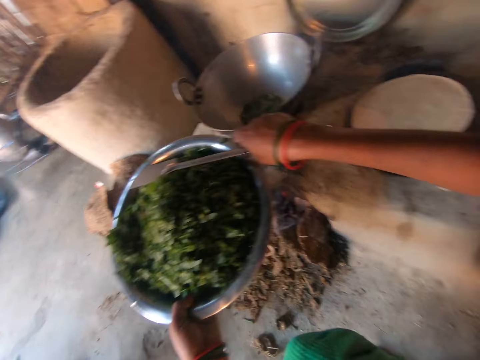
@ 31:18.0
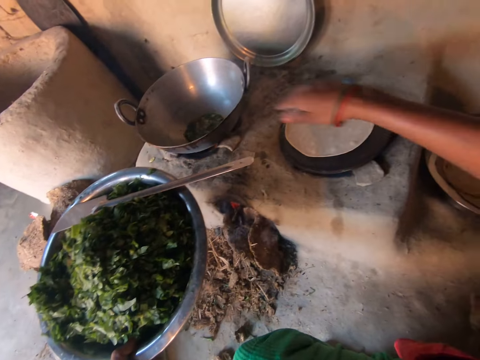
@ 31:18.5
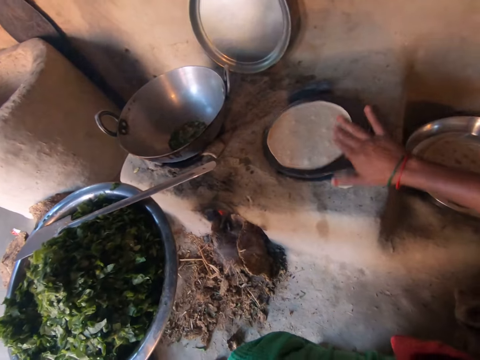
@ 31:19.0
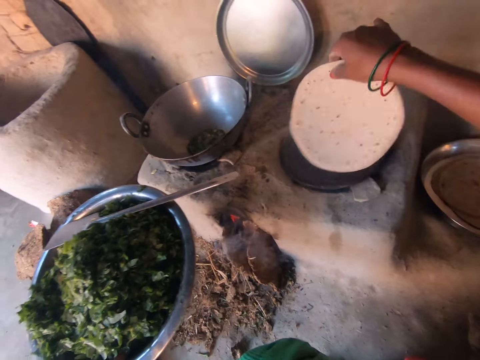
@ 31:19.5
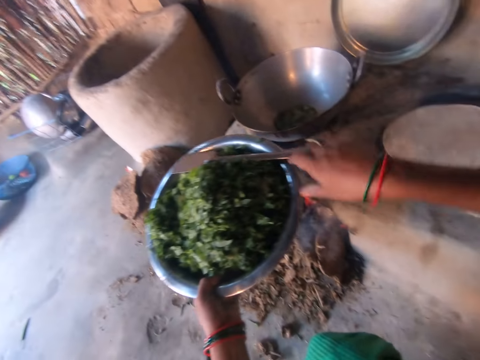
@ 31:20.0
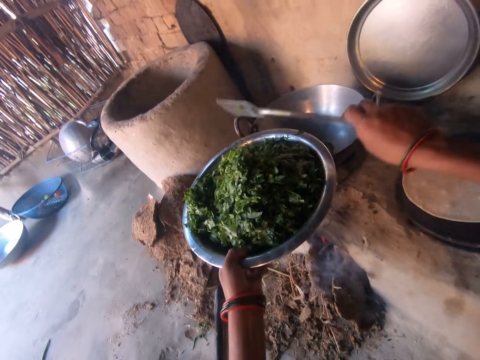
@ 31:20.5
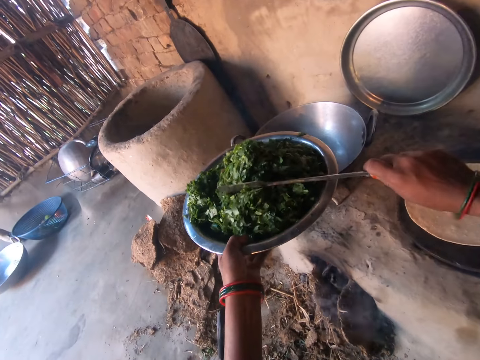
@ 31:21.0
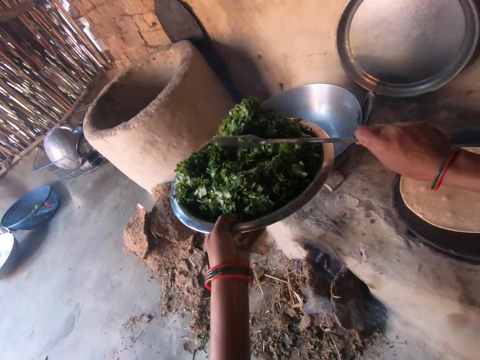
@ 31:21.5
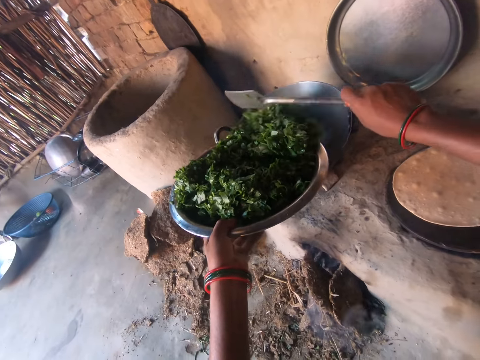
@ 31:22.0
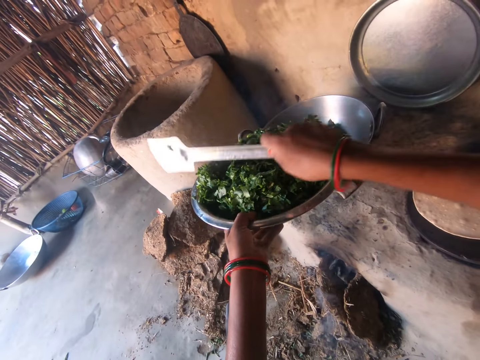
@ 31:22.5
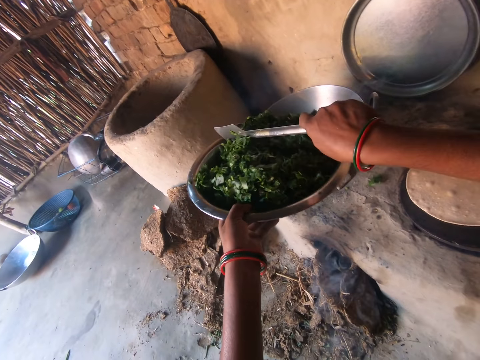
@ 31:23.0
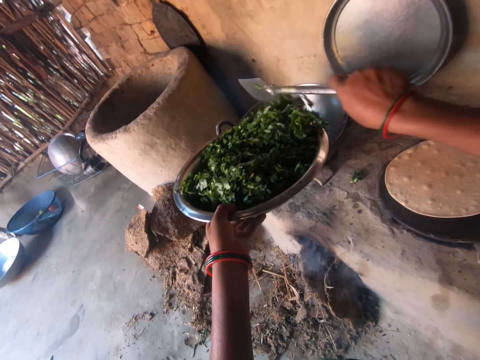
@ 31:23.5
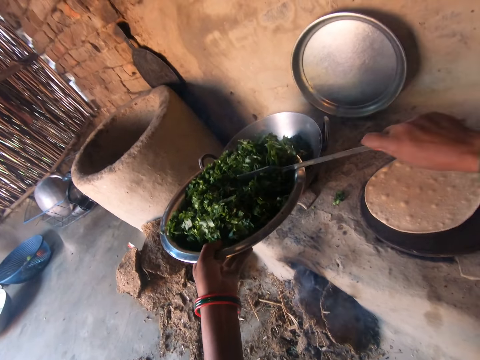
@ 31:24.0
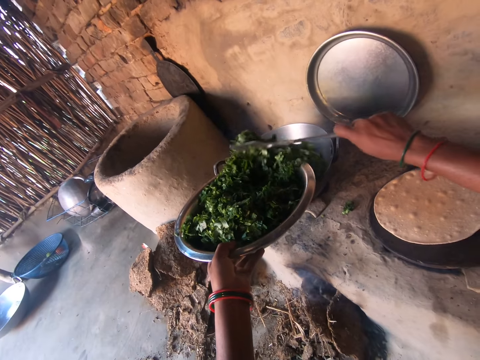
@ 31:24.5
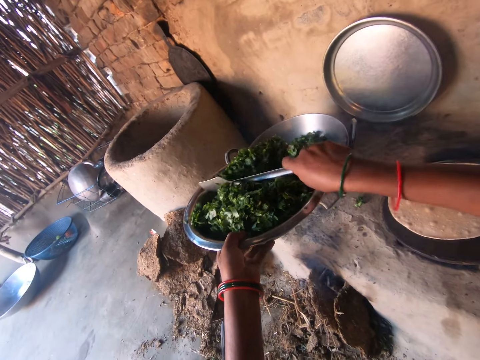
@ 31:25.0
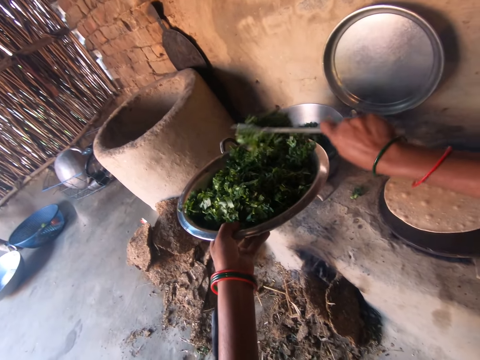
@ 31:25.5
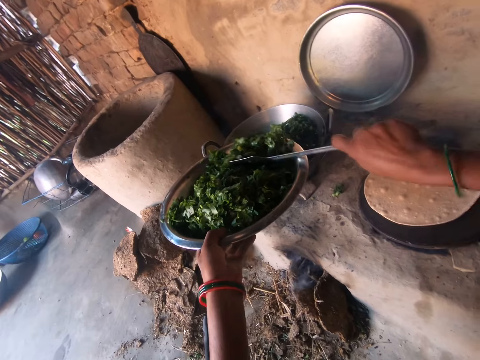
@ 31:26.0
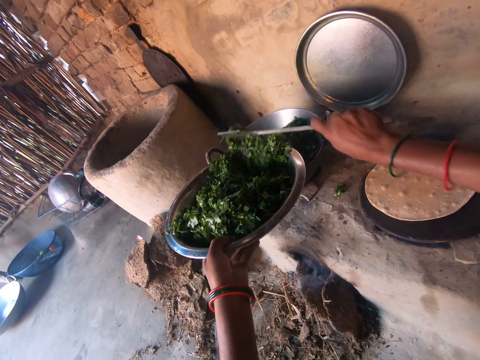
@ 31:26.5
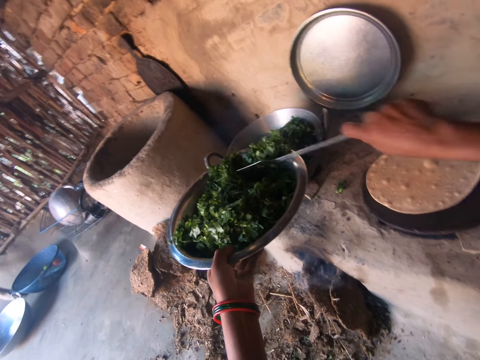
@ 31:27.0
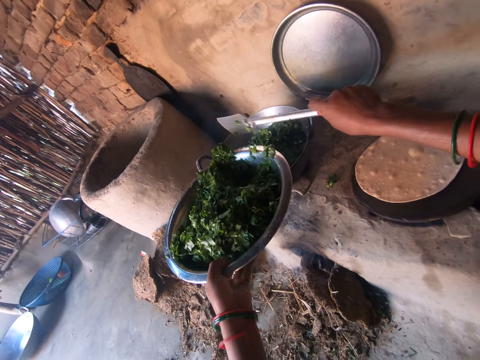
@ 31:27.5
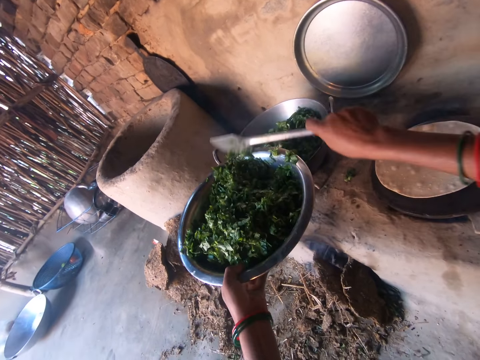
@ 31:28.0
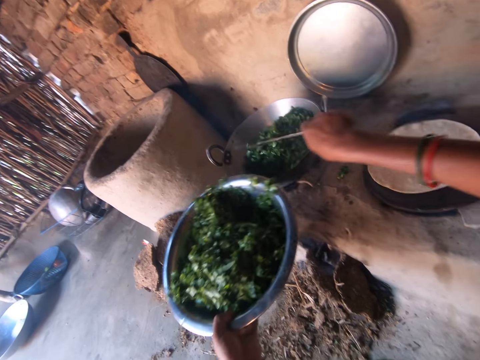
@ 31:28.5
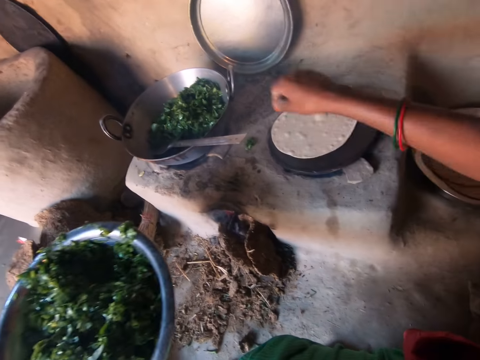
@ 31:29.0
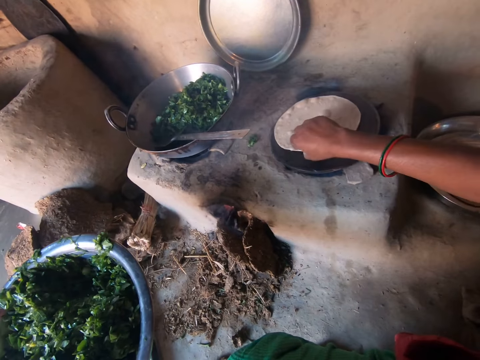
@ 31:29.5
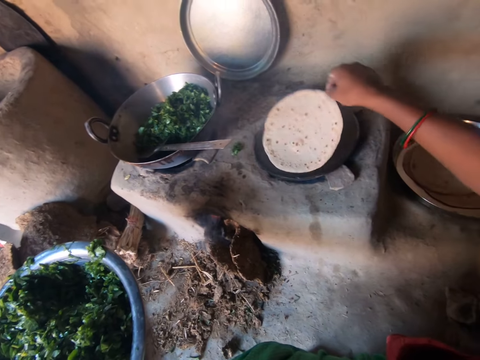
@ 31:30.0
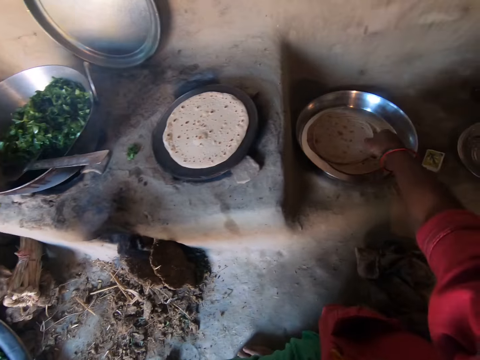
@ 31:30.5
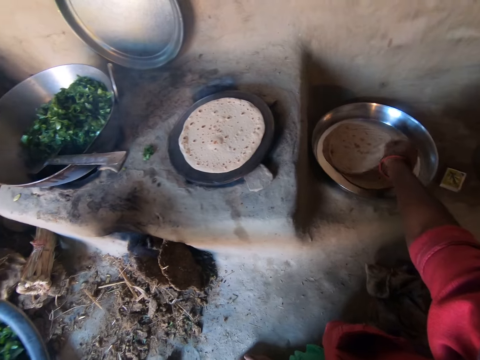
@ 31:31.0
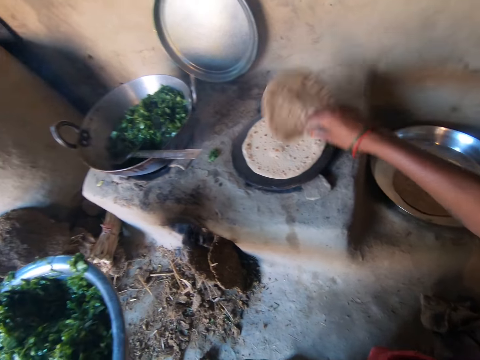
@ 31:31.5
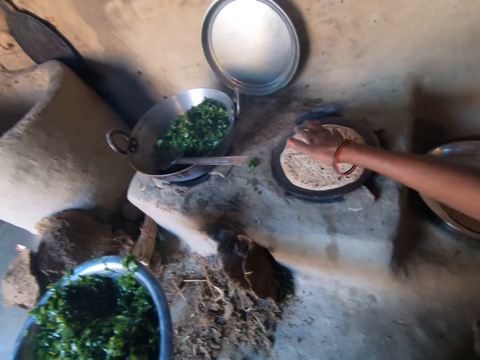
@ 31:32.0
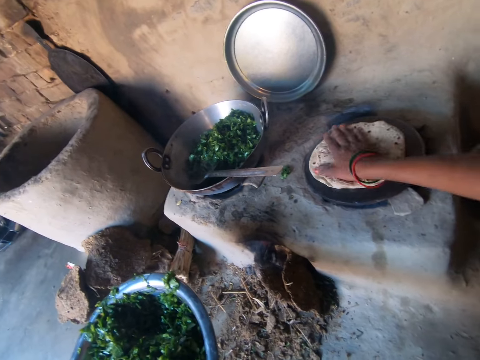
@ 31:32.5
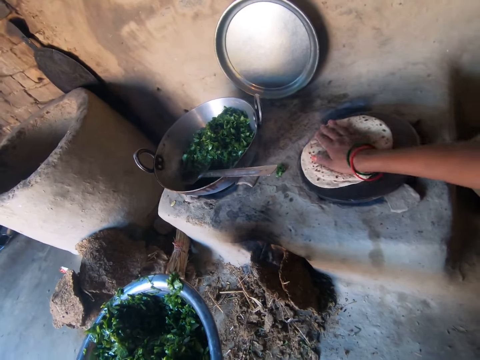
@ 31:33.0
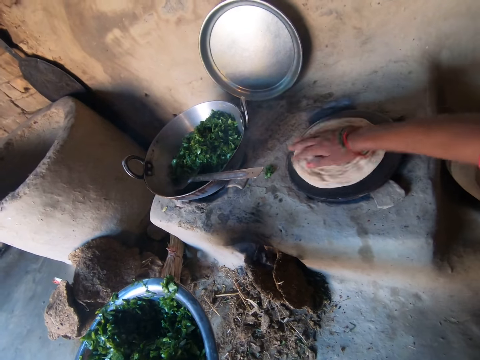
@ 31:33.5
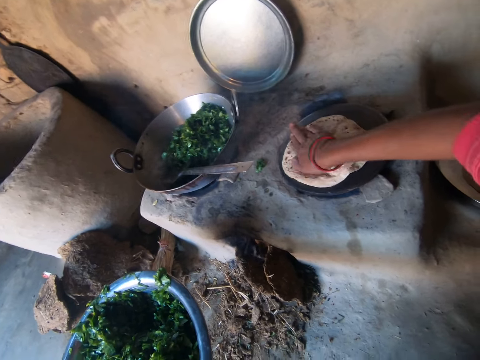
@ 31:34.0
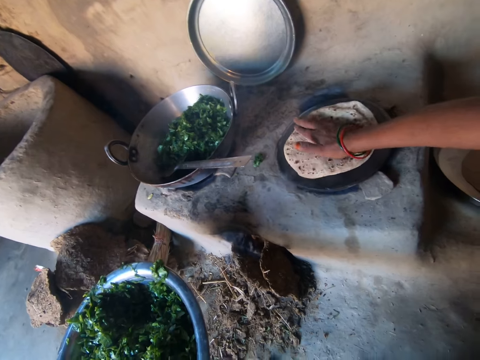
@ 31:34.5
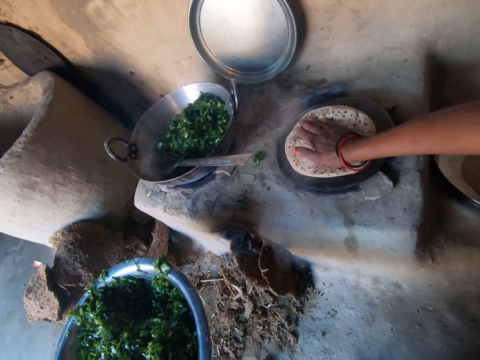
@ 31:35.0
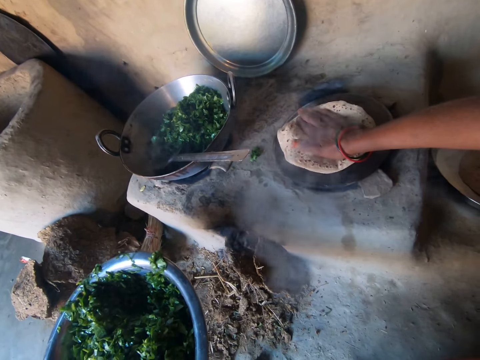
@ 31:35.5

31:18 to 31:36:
The camera wearer places the spoon on the top of the bowl with her right hand. She moves the roti on the pan on the mud stove with her right hand. She picks the spoon from the top of the bowl with her right hand. She pours the vegetables from the bowl into the pan with the spoon in her right hand. She places the spoon in the pan with her right hand. She turns the roti on the pan on the mud stove with her right hand. She picks a roti from the tray beside the mud stove with her right hand. She places the roti on the pan on the mud stove with her right hand. She cooks the chapati. She flattens the rotis on the pan on the mud stove with her right hand.

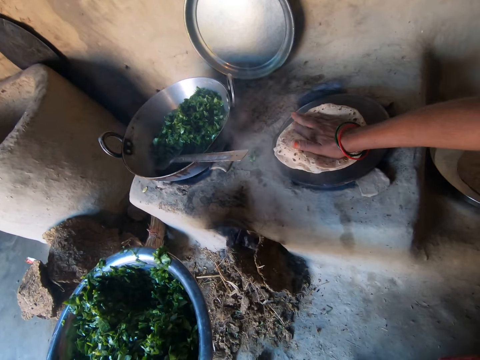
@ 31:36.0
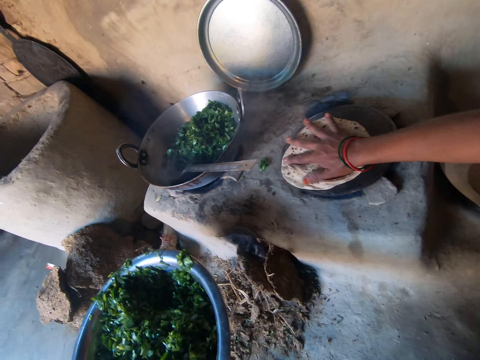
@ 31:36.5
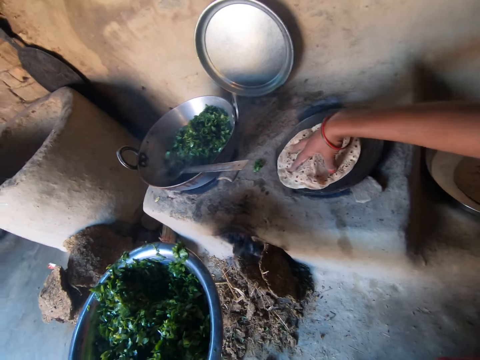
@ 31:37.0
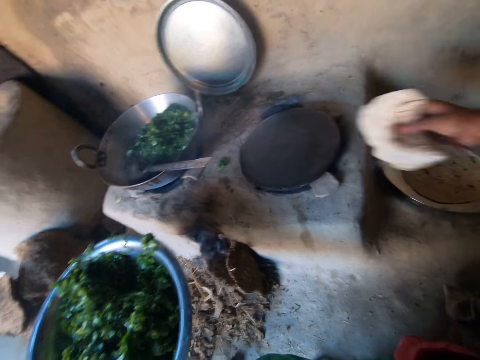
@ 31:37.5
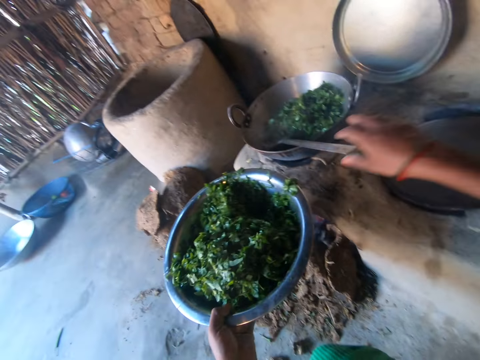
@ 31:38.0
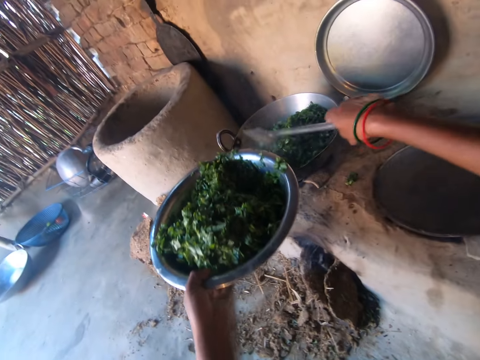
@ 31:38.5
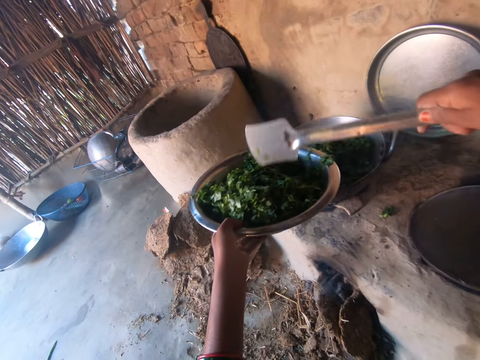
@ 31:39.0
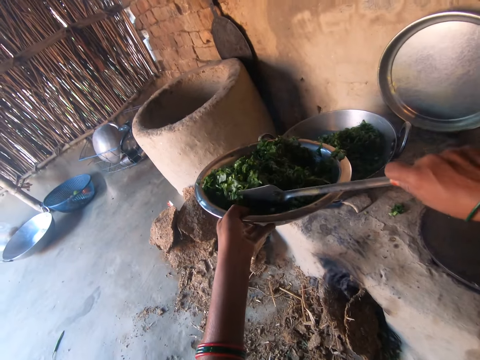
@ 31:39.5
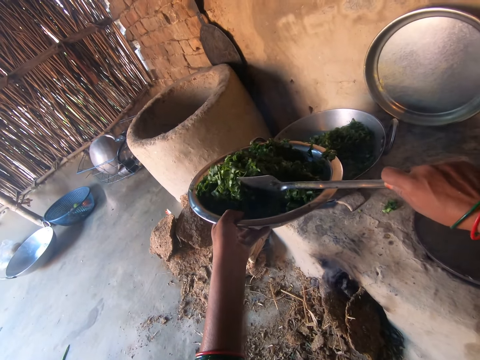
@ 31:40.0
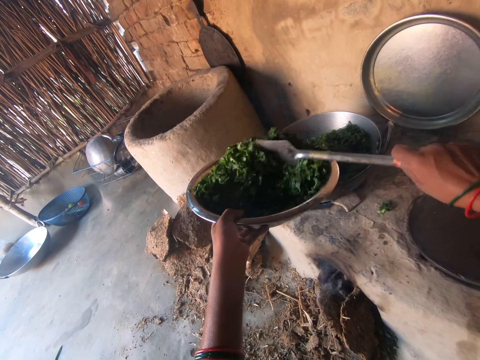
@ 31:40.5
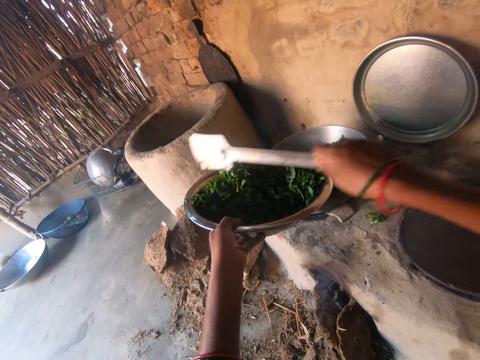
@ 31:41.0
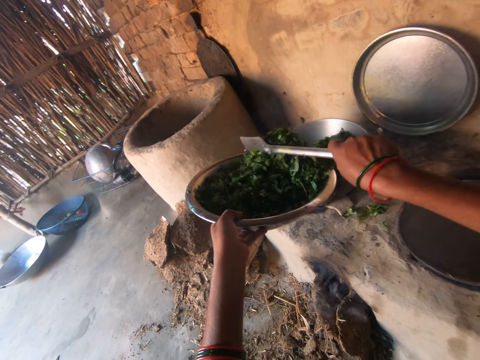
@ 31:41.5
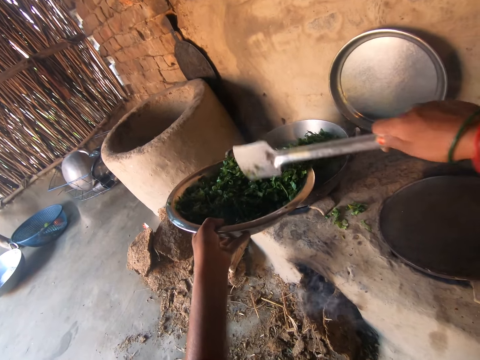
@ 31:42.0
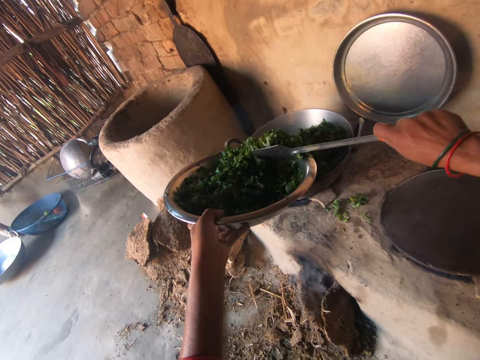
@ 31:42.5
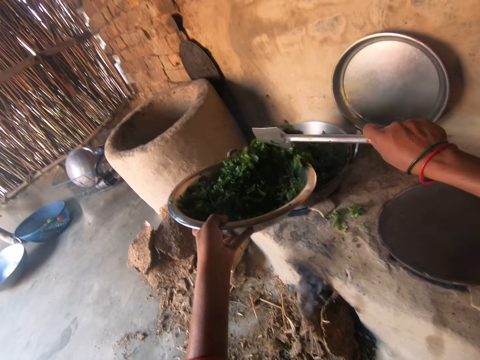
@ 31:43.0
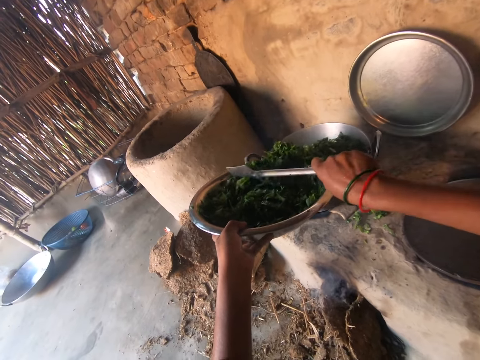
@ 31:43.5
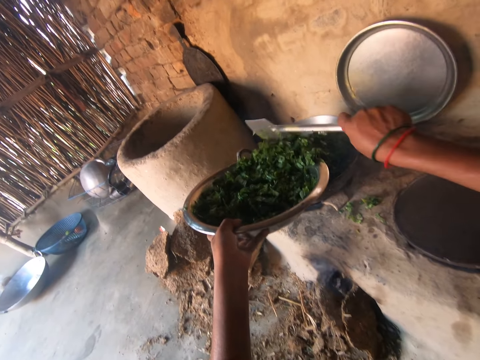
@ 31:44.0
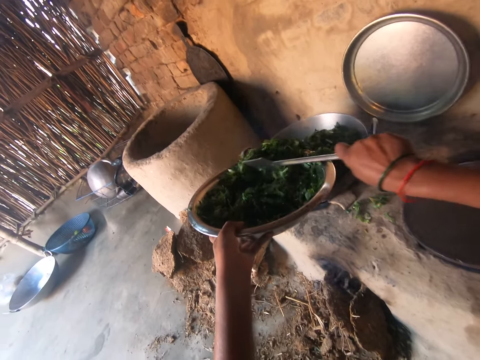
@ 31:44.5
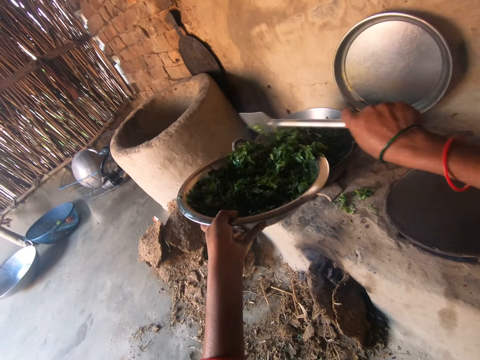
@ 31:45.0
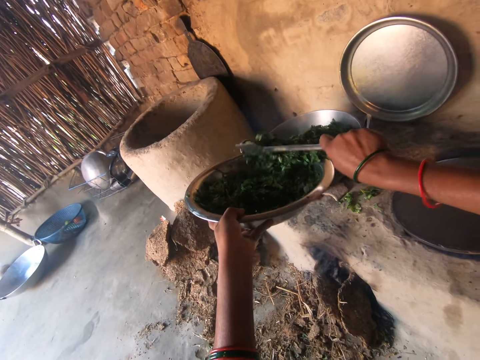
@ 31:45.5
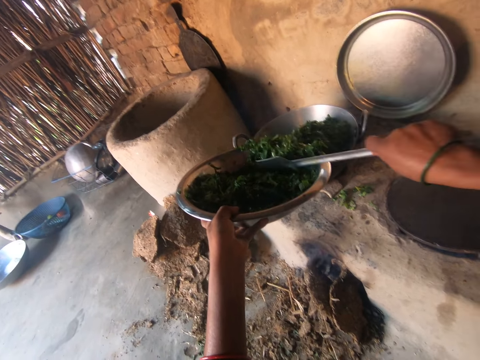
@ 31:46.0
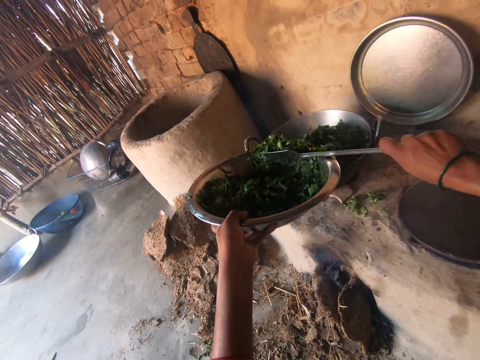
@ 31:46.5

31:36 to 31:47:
The camera wearer picks the rotis from the pan with her right hand. She places the rotis on the tray with her right hand. She picks the spoon from the pan with her right hand. She pours the vegetables from the bowl into the pan with the spoon in her right hand.
